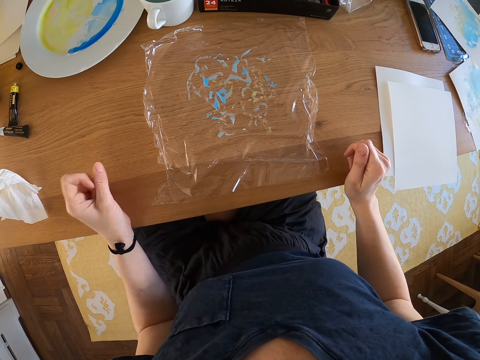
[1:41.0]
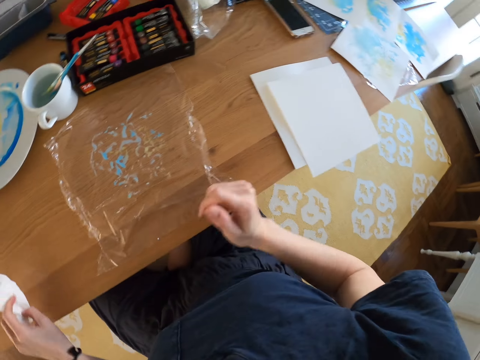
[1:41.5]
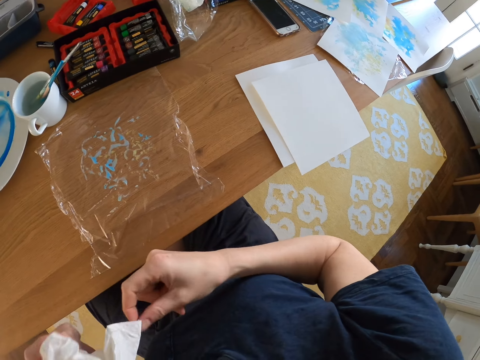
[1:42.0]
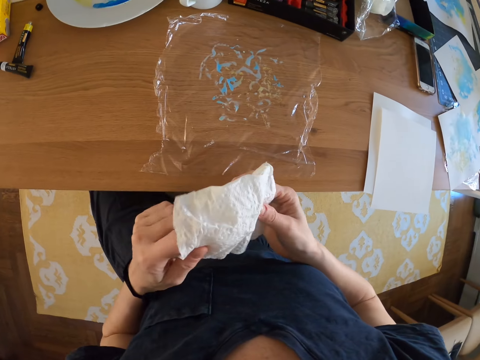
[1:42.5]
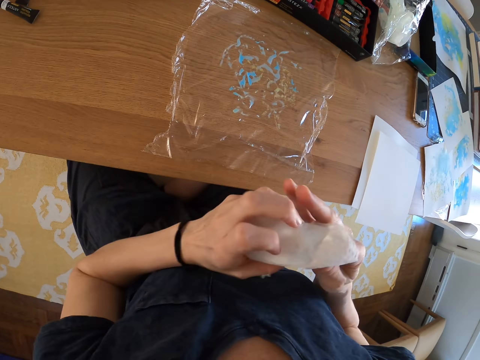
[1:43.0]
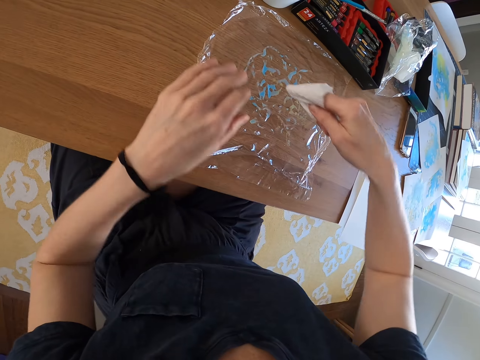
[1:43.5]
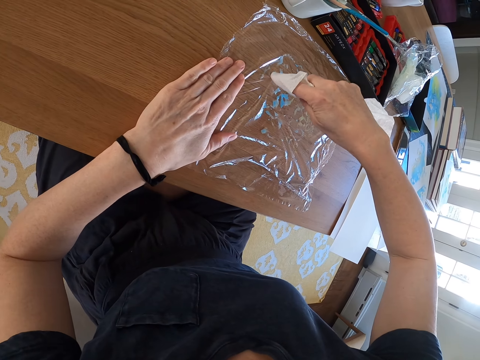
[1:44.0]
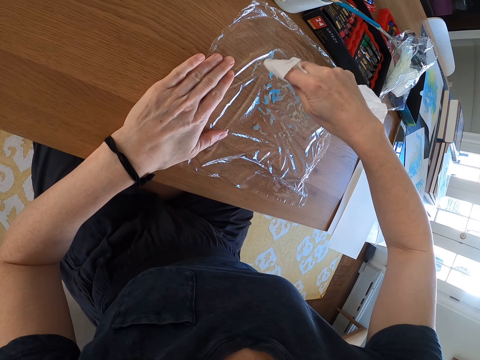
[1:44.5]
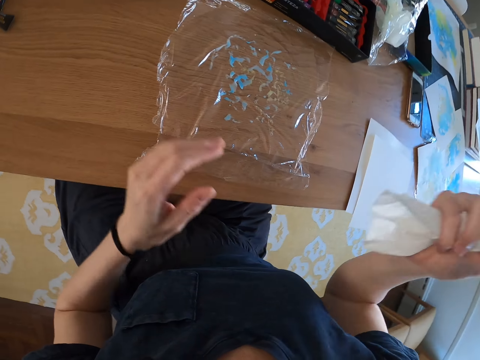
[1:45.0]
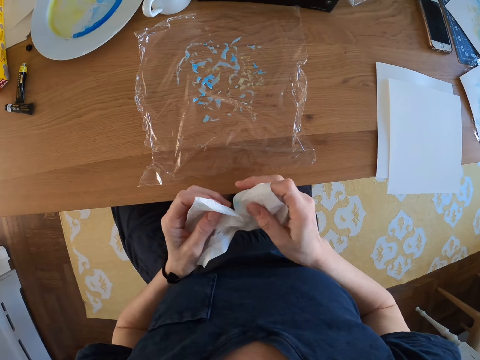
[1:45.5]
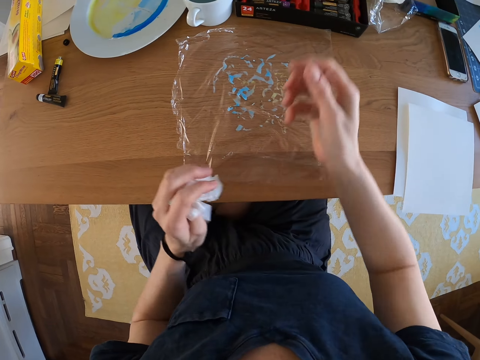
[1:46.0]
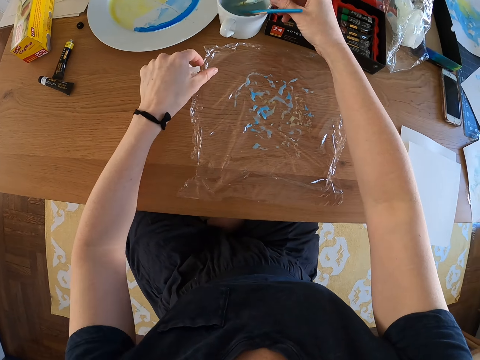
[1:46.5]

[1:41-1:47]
The camera wearer picks a paper towel. They wipe the paint.

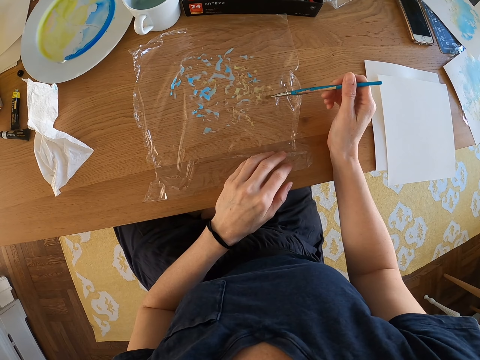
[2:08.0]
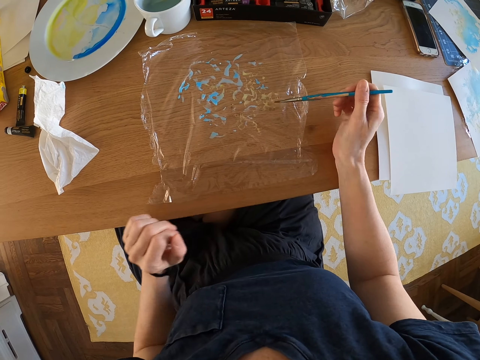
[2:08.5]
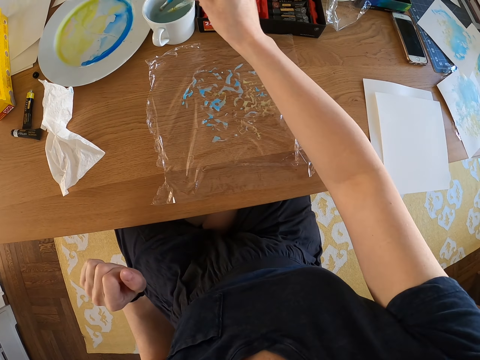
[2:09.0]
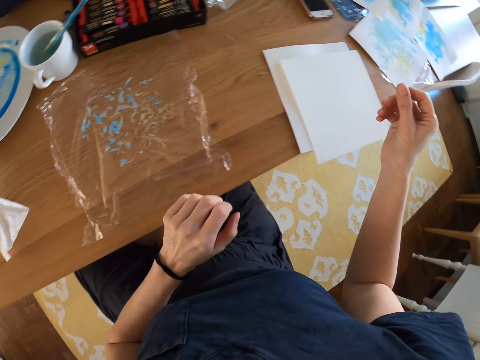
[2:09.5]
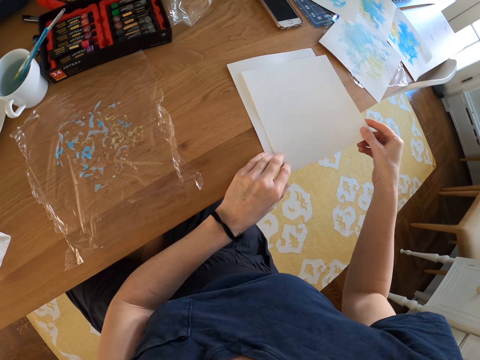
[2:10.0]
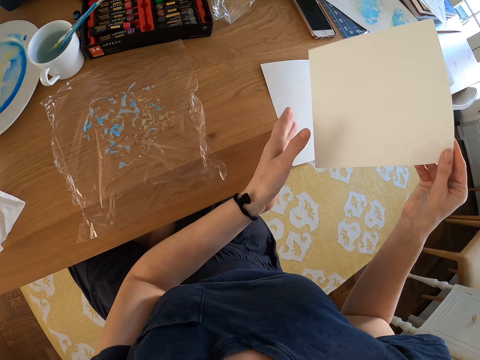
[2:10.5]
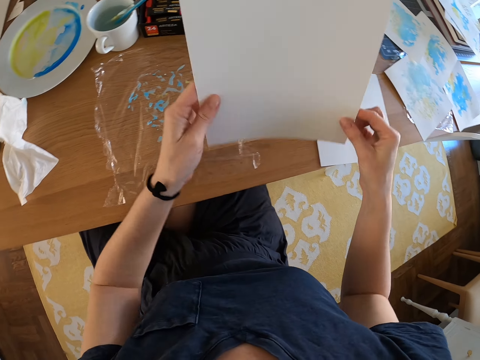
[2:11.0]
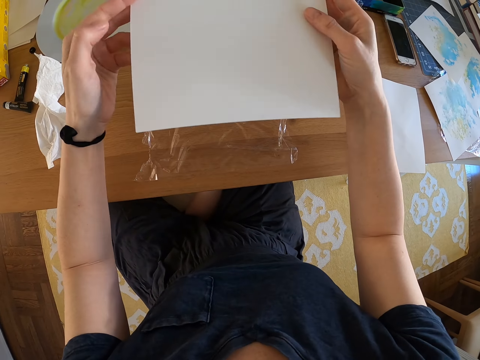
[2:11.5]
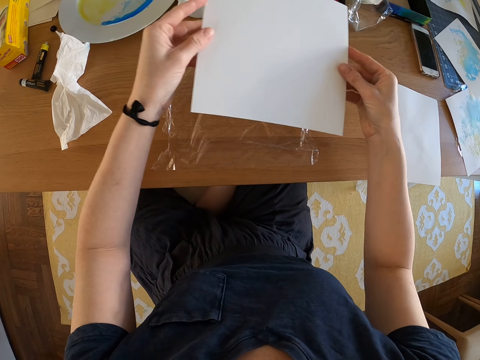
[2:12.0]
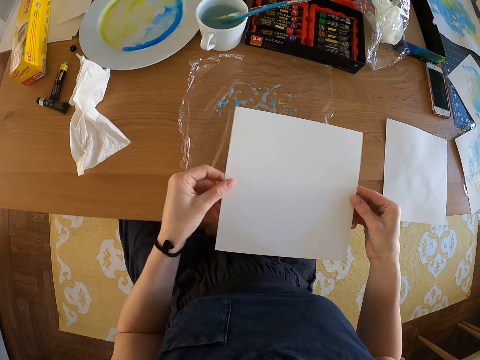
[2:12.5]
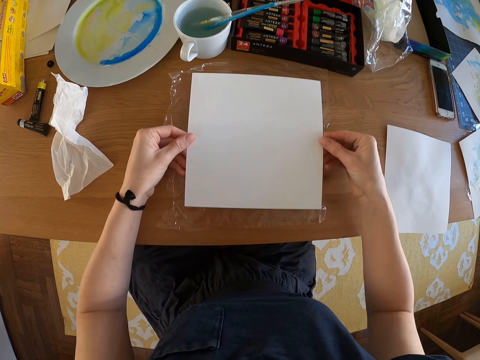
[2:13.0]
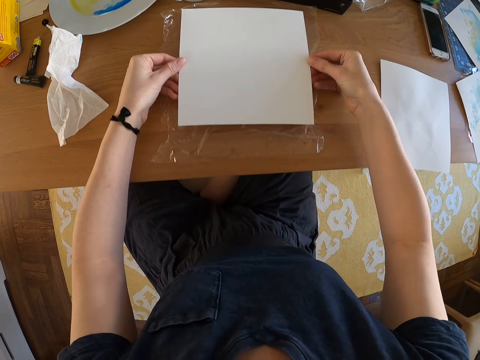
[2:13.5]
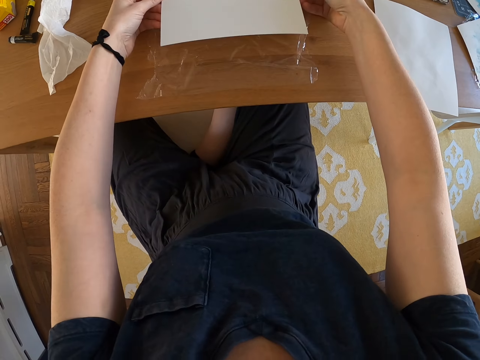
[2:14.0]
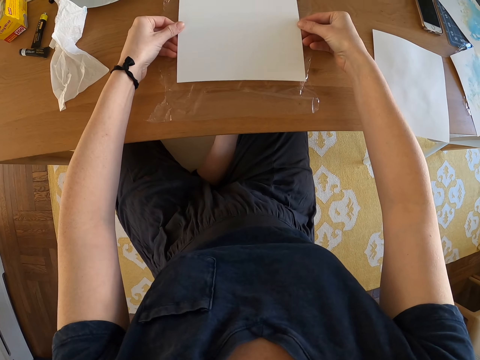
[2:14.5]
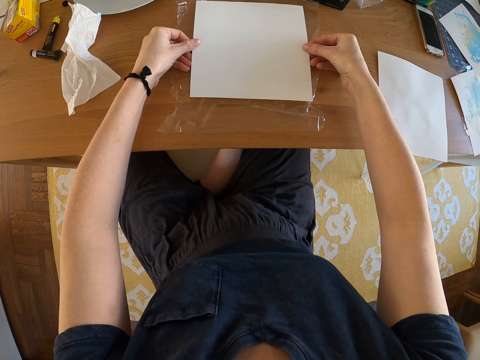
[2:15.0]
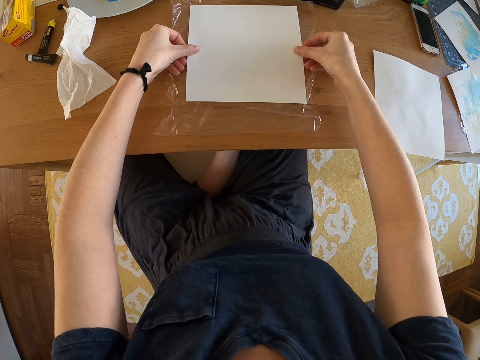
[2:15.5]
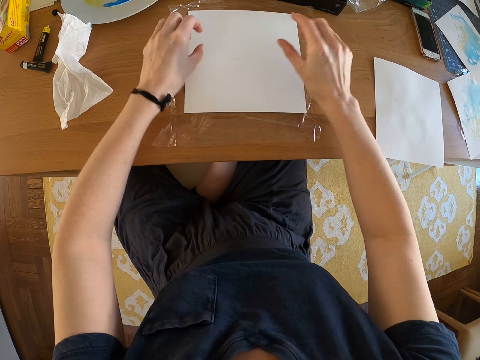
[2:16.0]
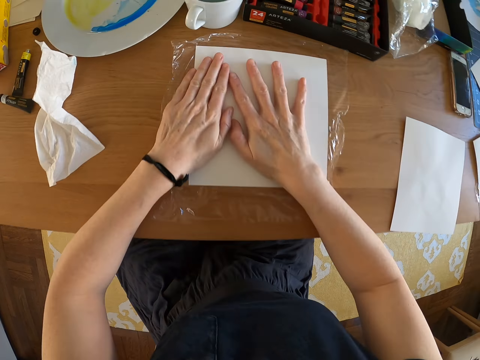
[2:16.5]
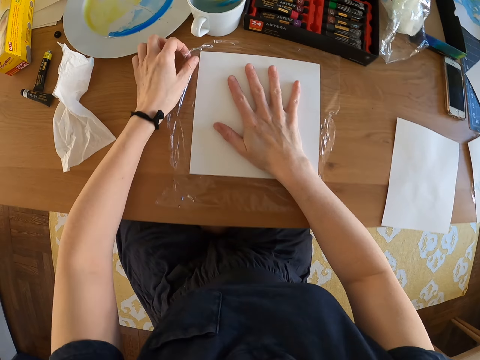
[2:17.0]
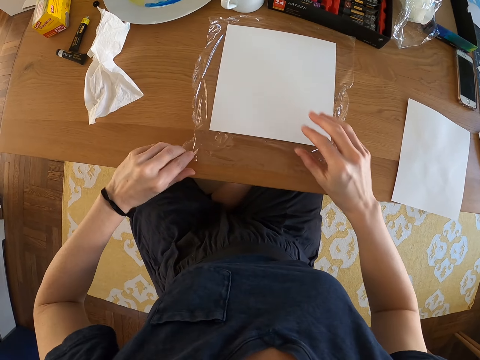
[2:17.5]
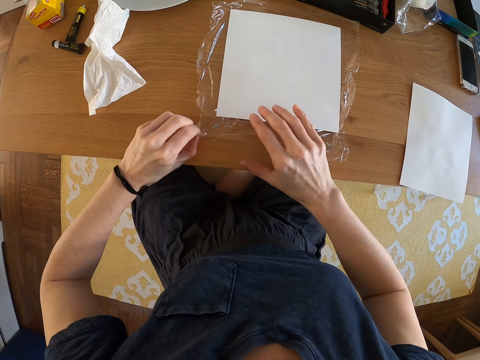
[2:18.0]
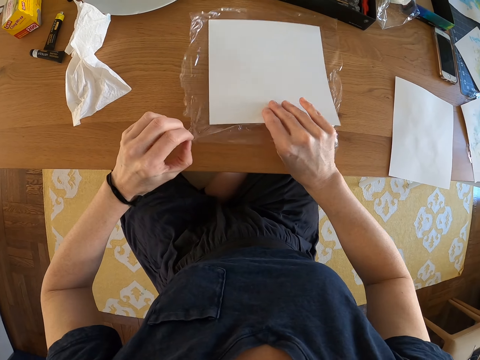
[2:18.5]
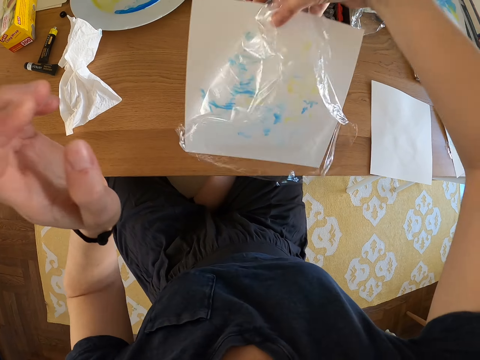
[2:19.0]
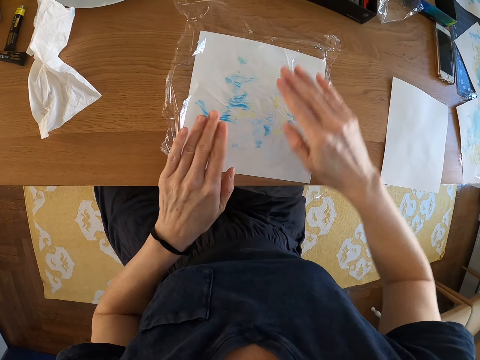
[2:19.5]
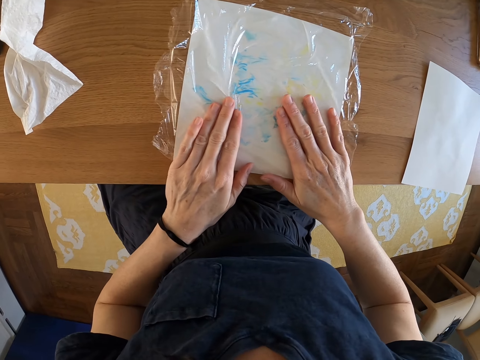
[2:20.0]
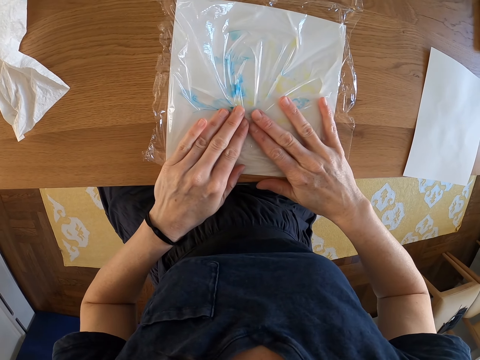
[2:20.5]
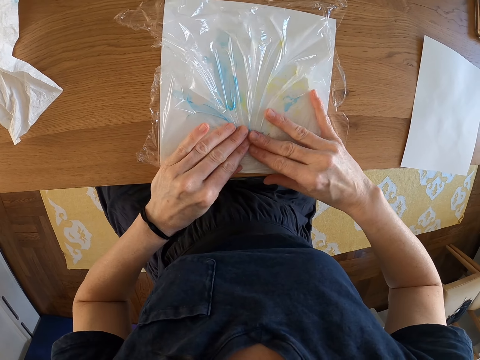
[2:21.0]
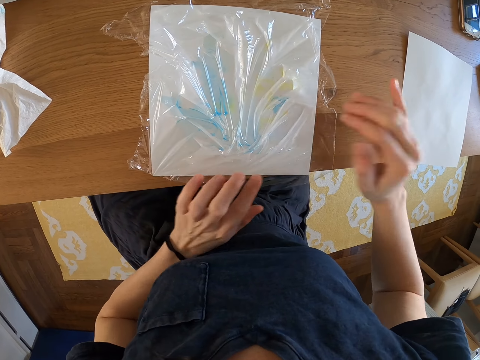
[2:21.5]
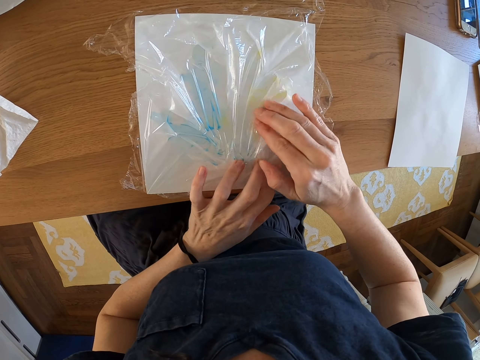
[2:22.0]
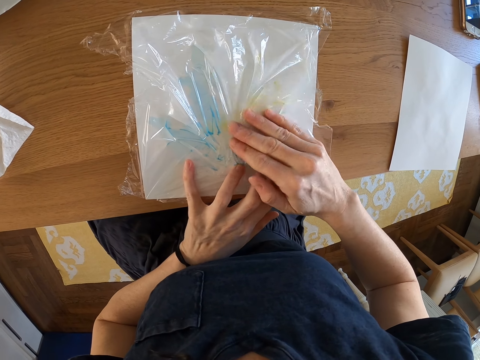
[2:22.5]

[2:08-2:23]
The camera wearer dips the brush in the water. They pick the paper, put the paper on the polythene, and press on the paper. They turn the paper upside down with the nylon paper. They spread paint on something. They press on the paper.

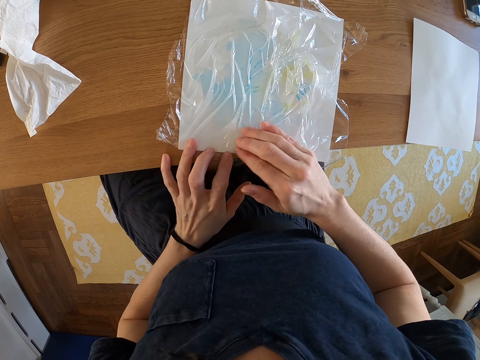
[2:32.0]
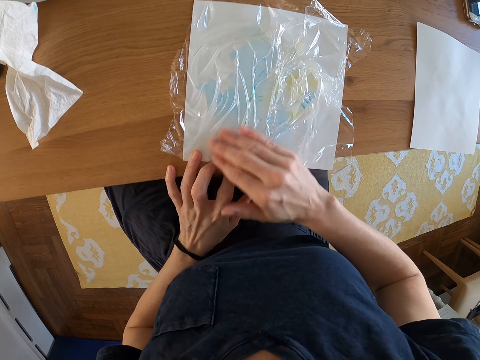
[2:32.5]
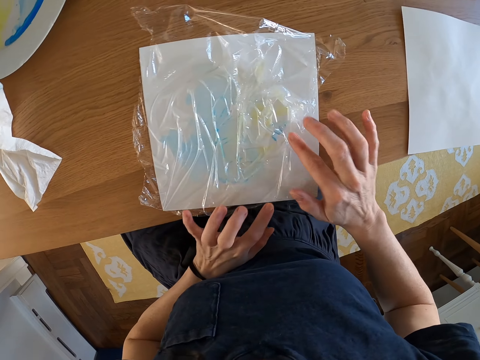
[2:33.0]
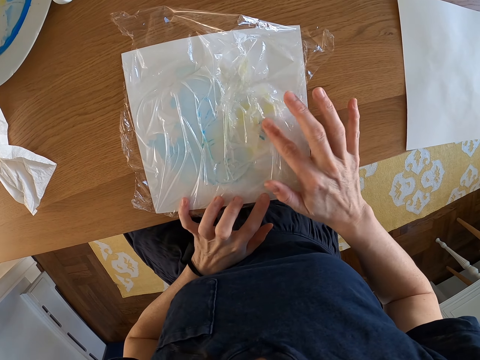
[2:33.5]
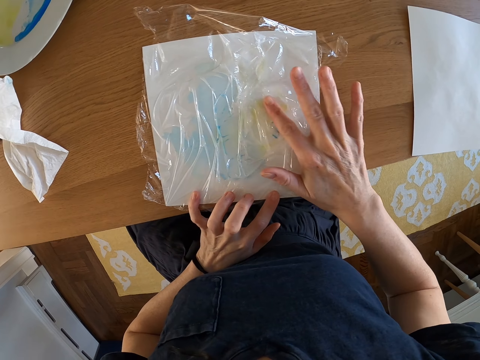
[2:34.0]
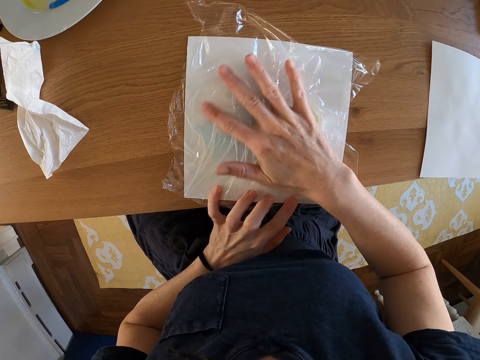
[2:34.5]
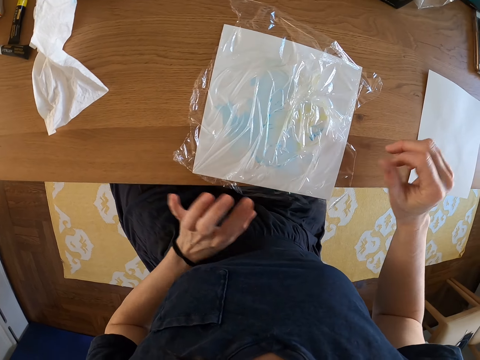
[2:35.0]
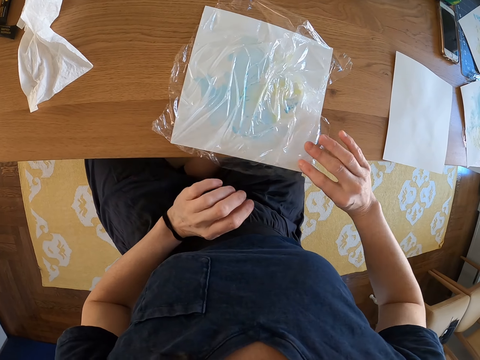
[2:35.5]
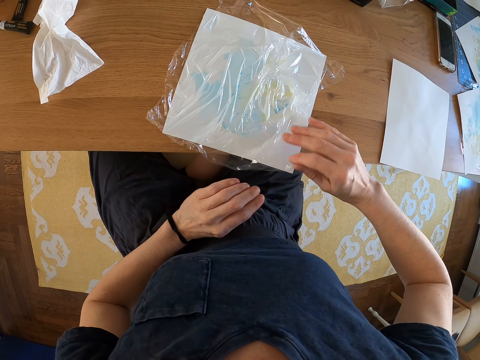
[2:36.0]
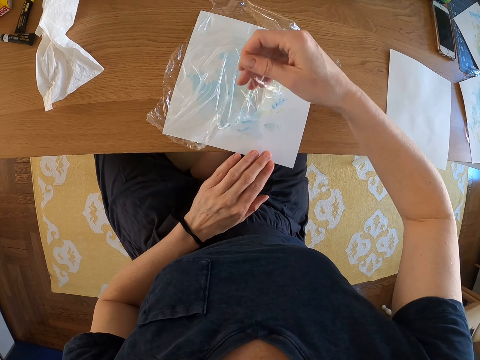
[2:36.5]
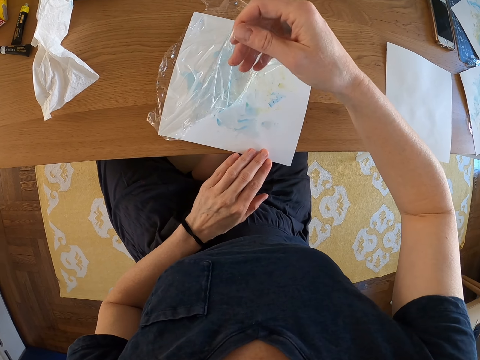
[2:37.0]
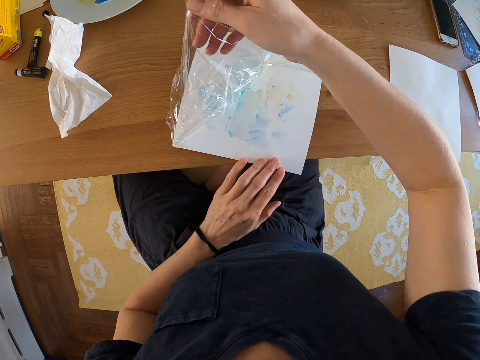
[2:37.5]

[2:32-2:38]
The camera wearer peels the polythene paper.
